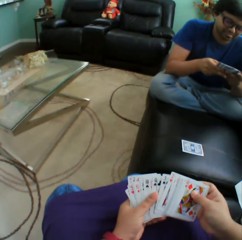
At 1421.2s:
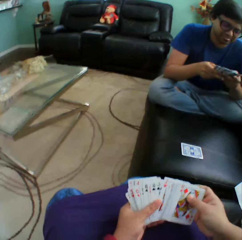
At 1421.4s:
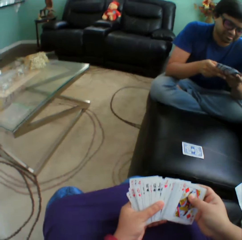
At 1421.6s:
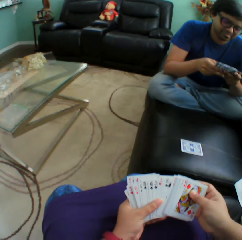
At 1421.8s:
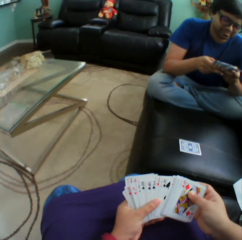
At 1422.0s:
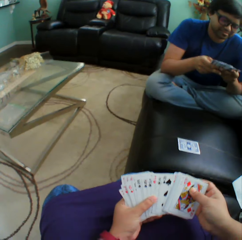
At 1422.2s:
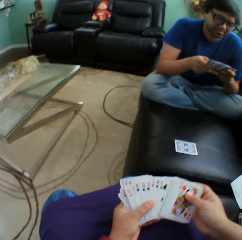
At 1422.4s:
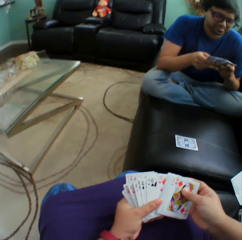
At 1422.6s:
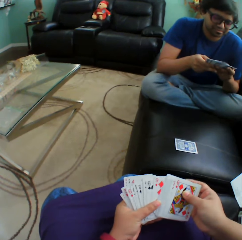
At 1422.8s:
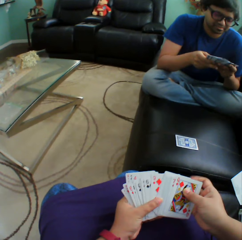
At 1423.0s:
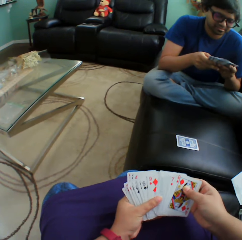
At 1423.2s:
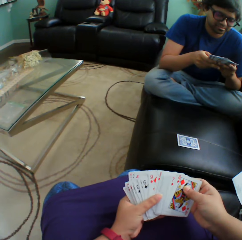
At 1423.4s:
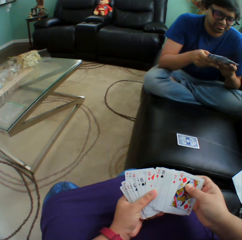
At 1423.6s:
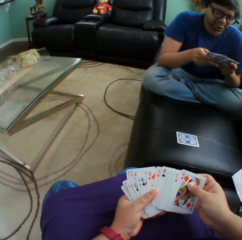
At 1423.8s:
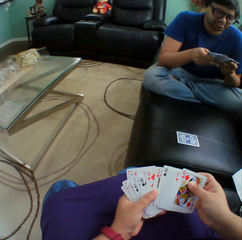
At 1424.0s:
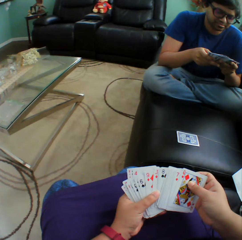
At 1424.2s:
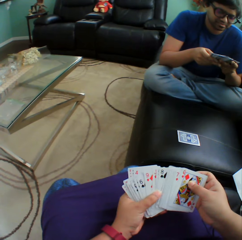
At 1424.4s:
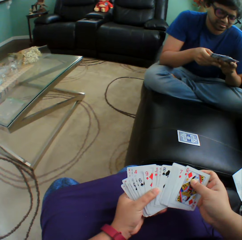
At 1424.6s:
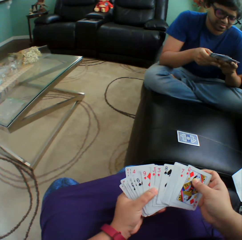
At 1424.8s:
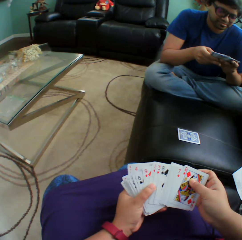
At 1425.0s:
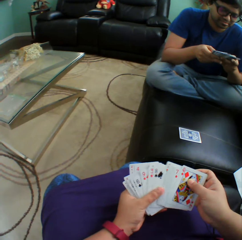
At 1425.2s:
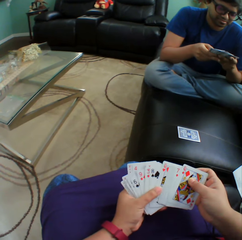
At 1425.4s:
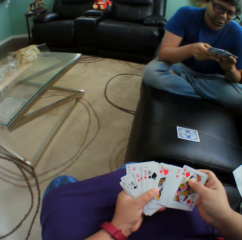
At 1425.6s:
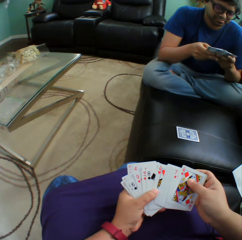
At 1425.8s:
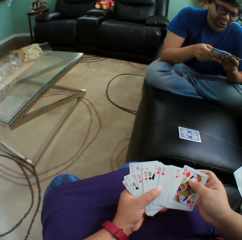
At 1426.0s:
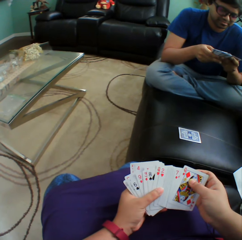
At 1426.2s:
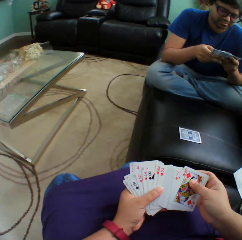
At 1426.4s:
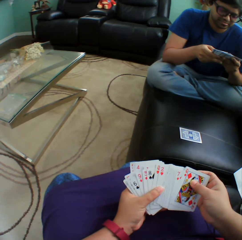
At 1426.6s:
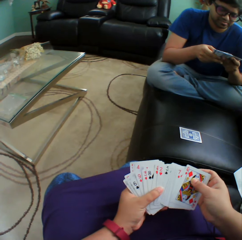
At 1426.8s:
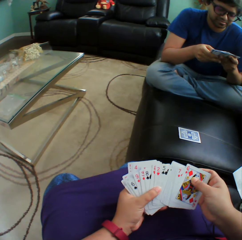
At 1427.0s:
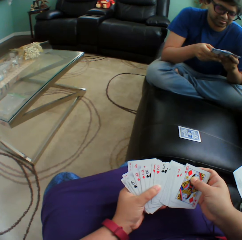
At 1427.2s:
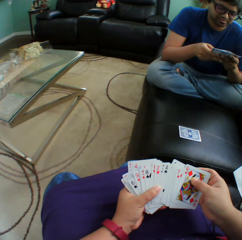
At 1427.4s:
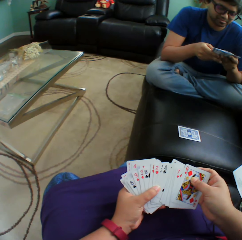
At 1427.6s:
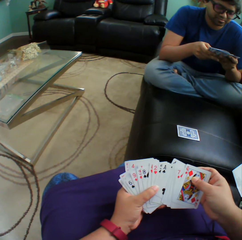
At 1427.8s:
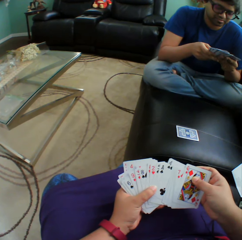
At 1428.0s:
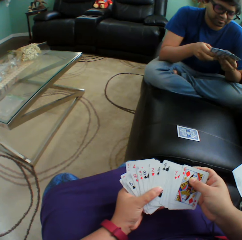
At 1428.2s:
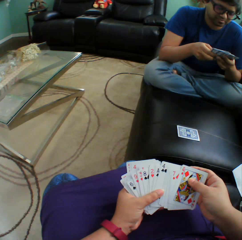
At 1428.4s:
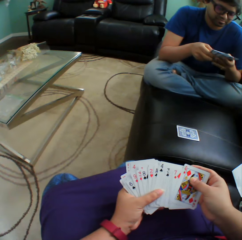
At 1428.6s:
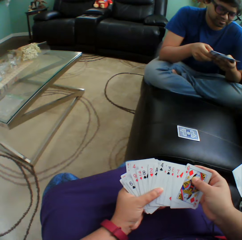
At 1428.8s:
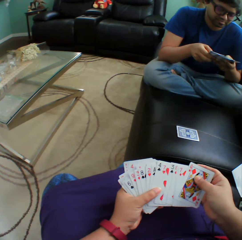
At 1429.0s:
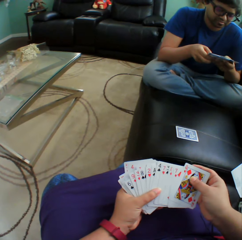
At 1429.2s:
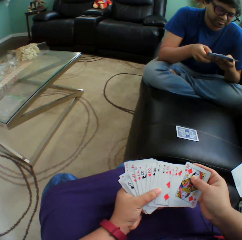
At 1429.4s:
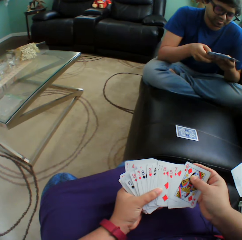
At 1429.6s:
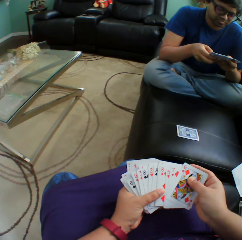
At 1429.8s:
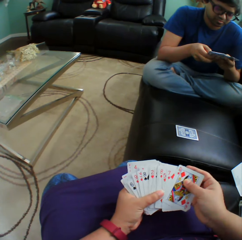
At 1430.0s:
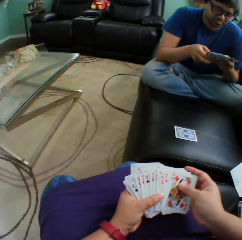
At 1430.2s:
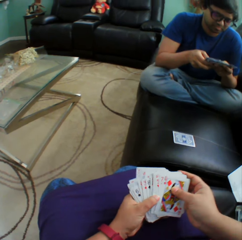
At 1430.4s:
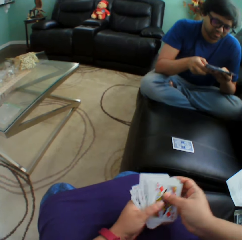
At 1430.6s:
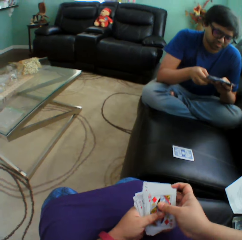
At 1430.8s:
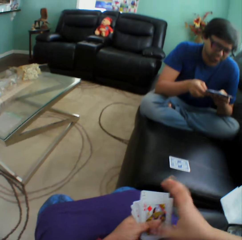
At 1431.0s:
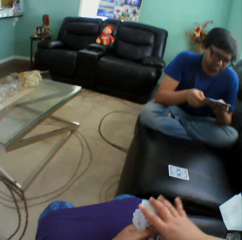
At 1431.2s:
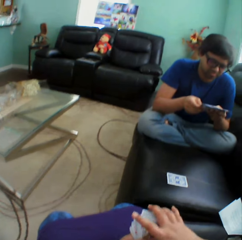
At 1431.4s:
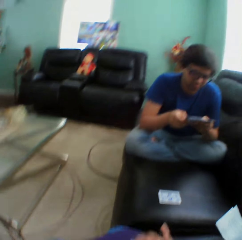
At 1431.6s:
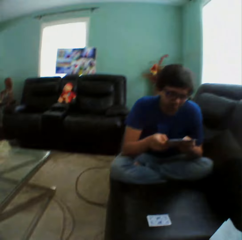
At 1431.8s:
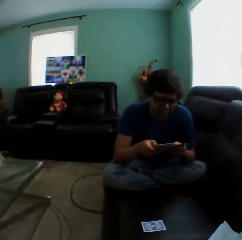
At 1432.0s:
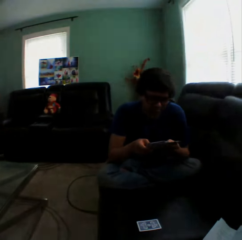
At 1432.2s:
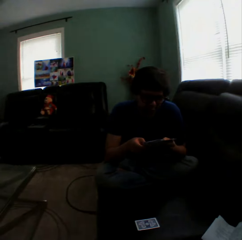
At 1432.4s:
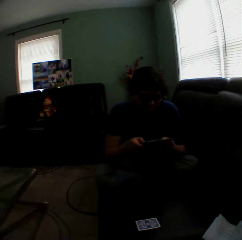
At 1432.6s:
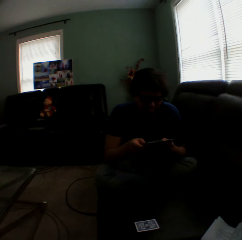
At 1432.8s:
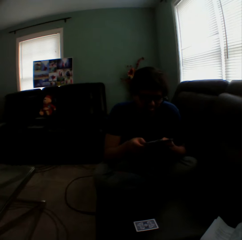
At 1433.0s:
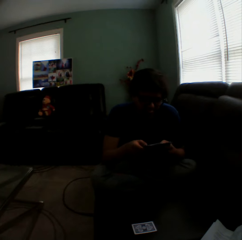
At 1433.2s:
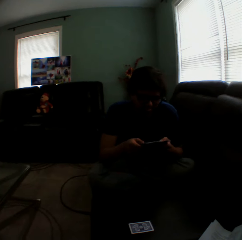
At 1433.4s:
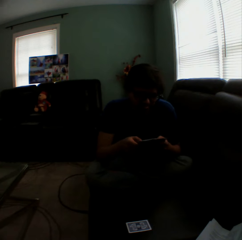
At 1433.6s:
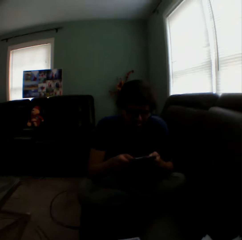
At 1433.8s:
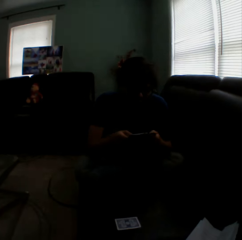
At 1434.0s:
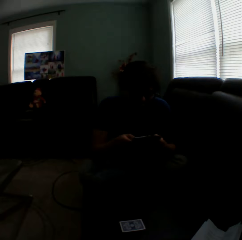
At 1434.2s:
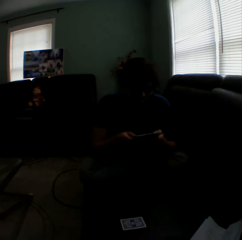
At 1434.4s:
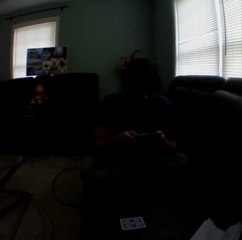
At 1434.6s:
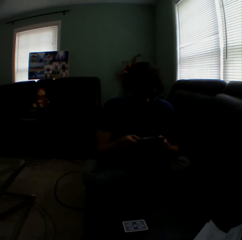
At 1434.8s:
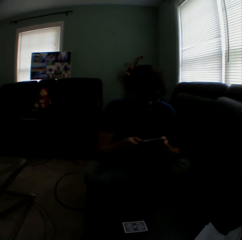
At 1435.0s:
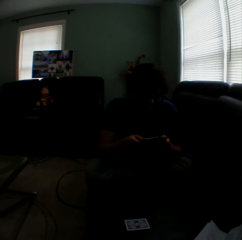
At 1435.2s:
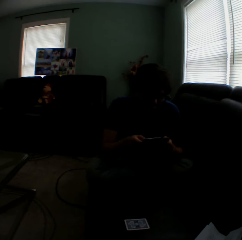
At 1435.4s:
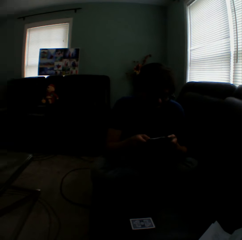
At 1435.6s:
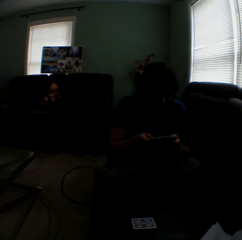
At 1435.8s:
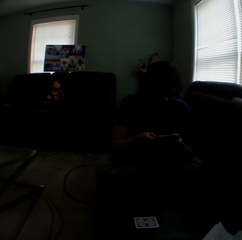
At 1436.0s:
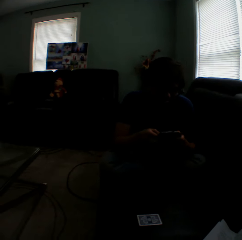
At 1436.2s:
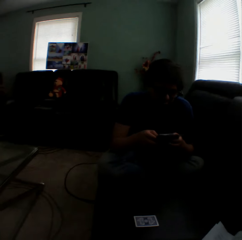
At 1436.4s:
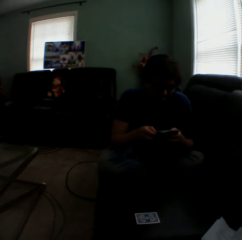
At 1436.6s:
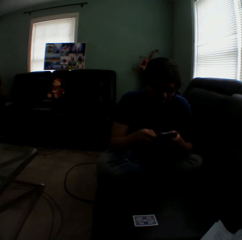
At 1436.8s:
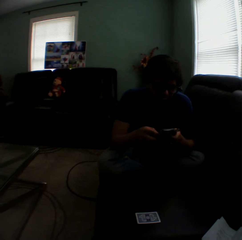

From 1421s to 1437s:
The camera wearer turns to the side. A man holds playing cards. The camera wearer turns to the side.

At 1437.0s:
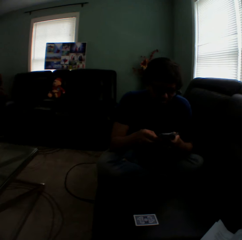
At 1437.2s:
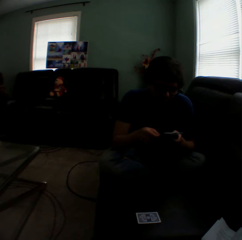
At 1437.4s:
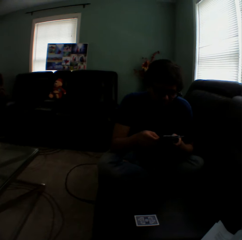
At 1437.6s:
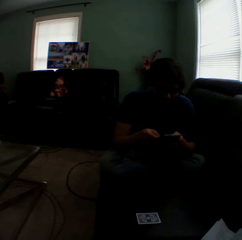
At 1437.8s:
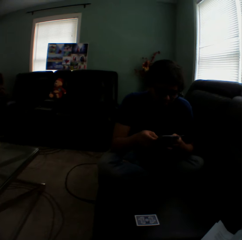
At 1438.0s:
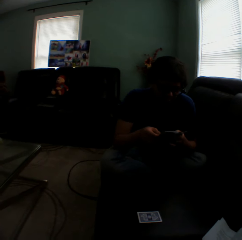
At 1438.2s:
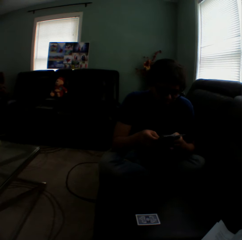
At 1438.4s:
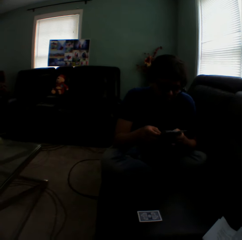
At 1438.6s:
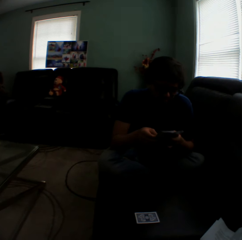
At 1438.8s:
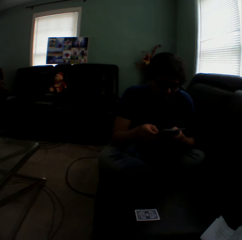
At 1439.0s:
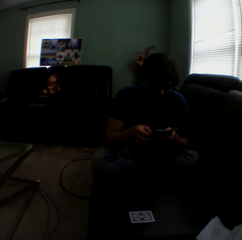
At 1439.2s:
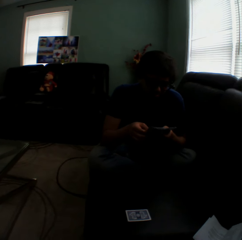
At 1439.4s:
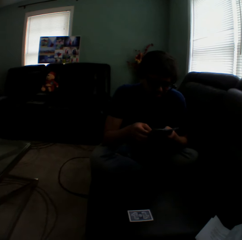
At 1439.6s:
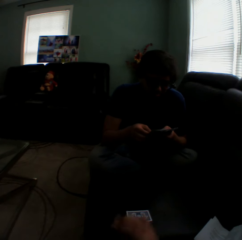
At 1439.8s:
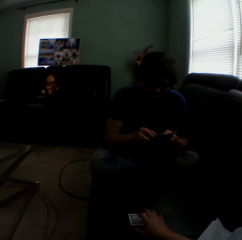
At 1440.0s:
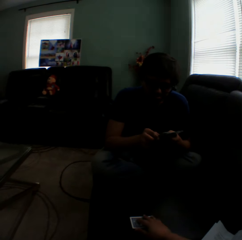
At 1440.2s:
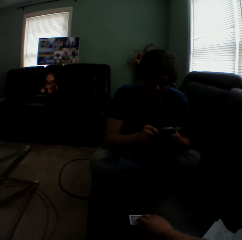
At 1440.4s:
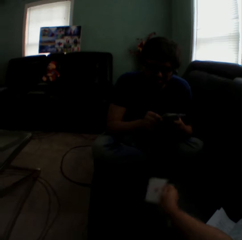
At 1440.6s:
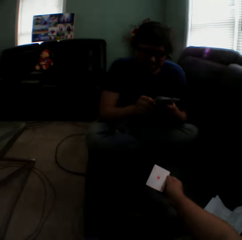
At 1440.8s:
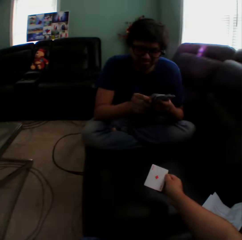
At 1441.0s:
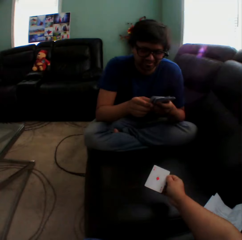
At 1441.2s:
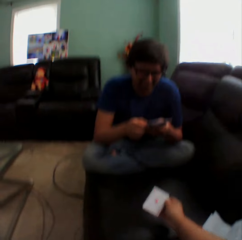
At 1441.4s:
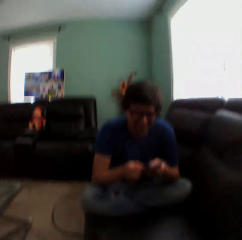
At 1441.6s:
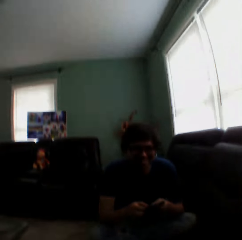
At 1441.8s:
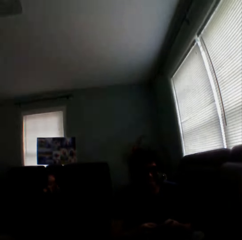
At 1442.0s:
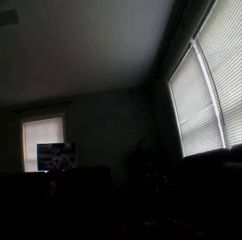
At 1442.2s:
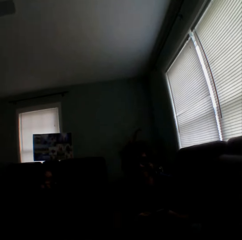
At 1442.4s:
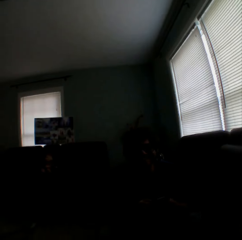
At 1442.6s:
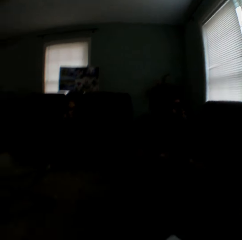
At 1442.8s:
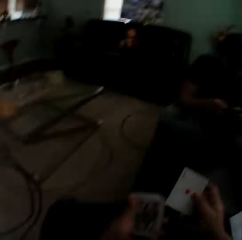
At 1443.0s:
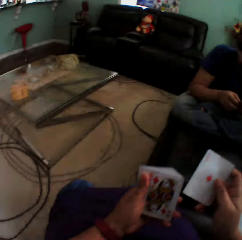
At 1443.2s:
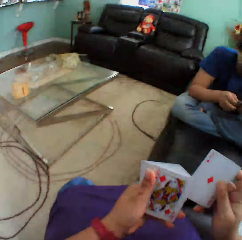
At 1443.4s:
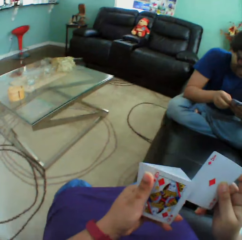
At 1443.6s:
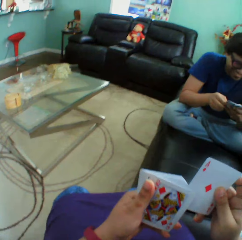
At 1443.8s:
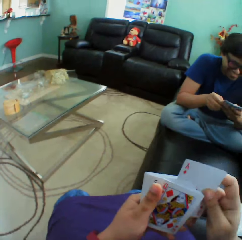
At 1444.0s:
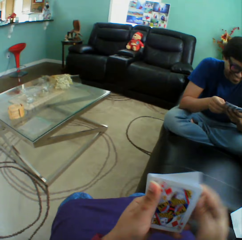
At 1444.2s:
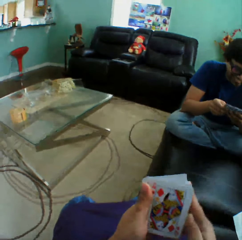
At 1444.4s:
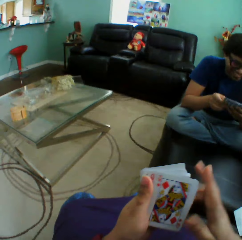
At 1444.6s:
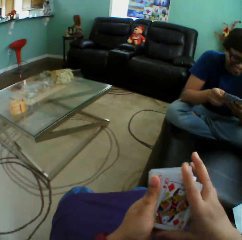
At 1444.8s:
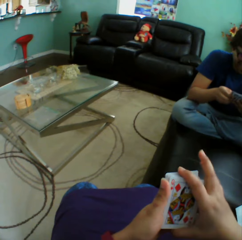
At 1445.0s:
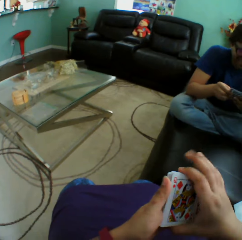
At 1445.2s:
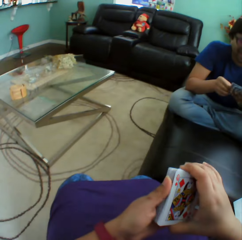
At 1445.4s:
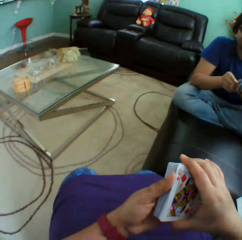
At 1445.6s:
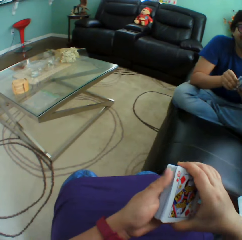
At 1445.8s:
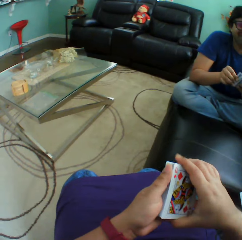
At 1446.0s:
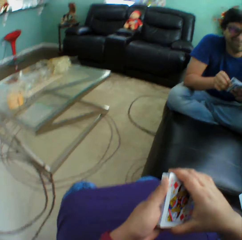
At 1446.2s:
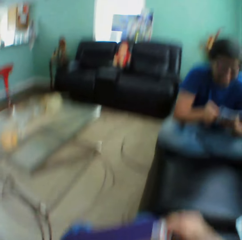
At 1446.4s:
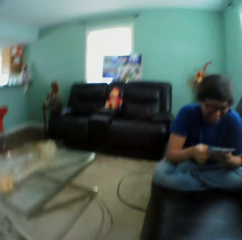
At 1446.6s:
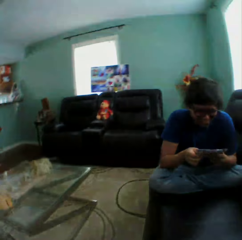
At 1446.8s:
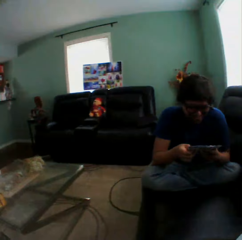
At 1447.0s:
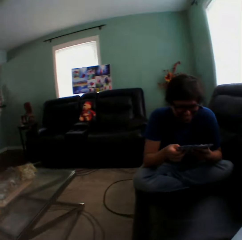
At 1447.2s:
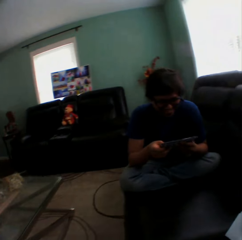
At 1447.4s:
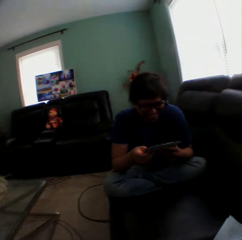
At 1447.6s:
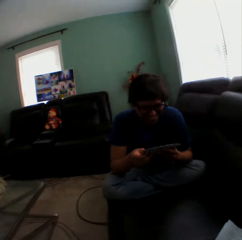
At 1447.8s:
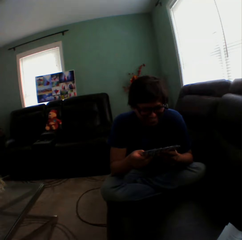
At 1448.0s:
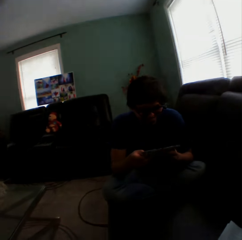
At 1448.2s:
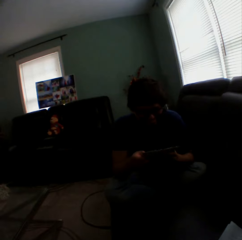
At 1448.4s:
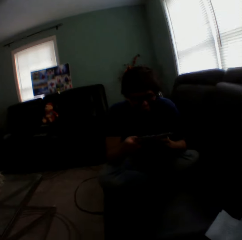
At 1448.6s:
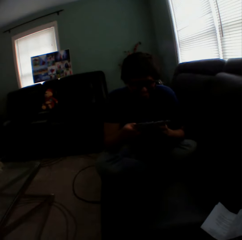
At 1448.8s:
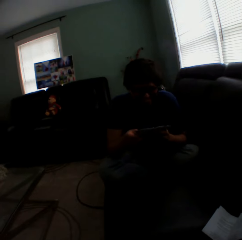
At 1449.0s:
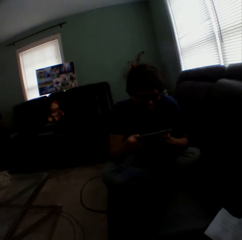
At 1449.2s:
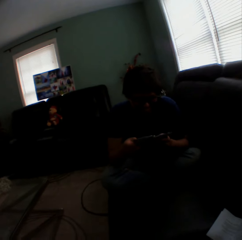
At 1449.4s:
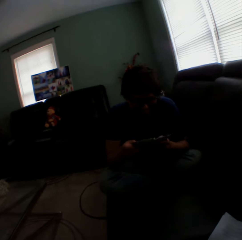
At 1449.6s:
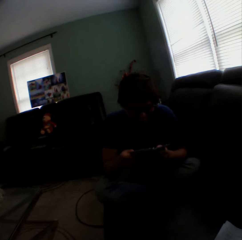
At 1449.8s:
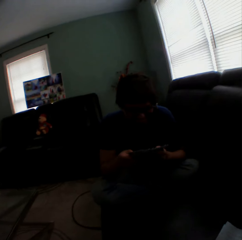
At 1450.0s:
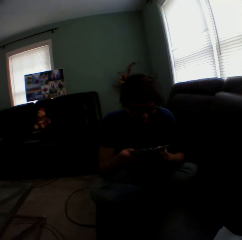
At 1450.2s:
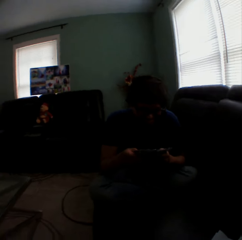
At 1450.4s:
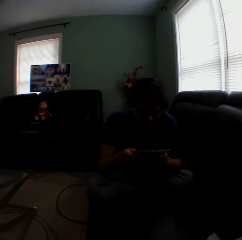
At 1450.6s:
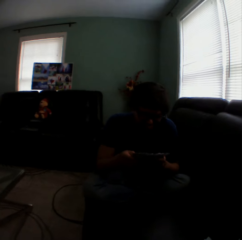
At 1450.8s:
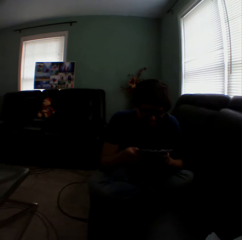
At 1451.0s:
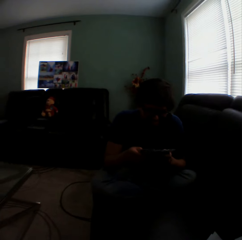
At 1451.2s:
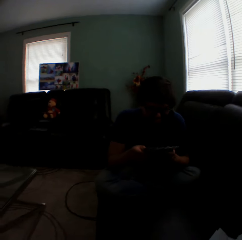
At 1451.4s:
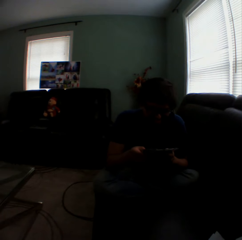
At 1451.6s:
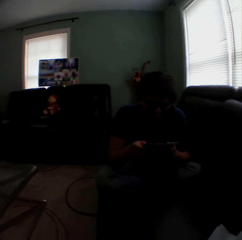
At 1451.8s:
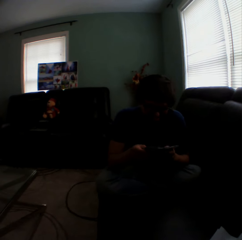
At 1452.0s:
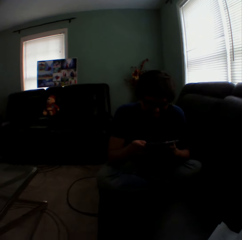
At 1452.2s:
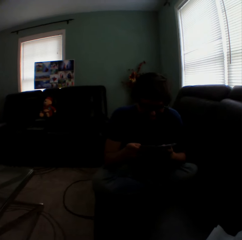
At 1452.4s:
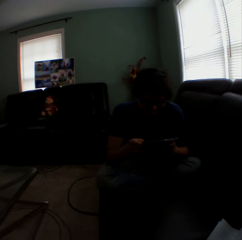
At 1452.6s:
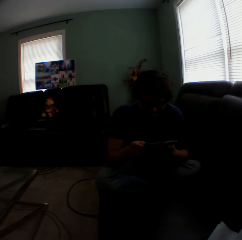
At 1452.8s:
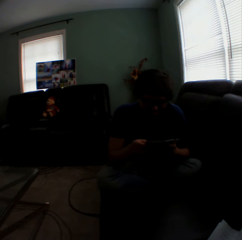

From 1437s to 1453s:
A man holds playing cards. The camera wearer turns a card on the couch. They hold playing cards. They turn to the side. They hold playing cards and insert a card in a pile of cards. They turn to the side. The man holds playing cards. The camera wearer turns to the side. The man holds playing cards.
